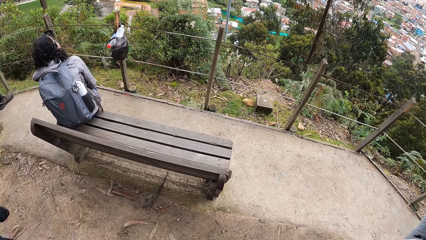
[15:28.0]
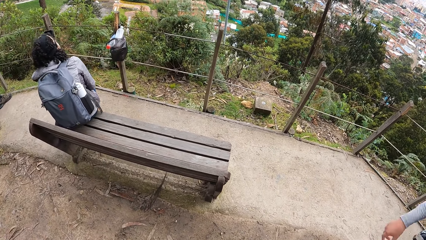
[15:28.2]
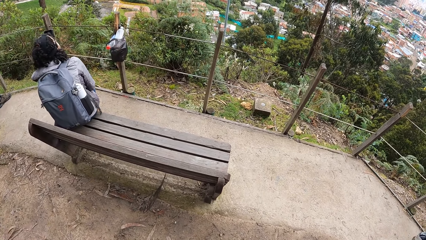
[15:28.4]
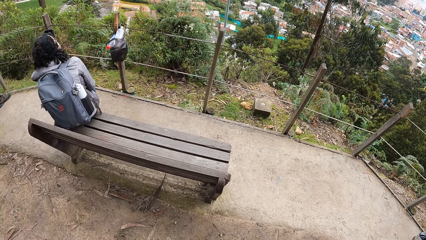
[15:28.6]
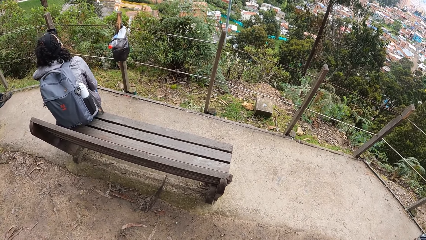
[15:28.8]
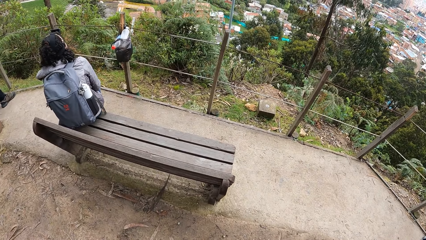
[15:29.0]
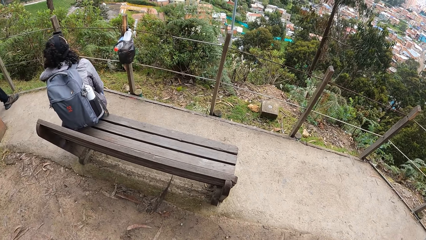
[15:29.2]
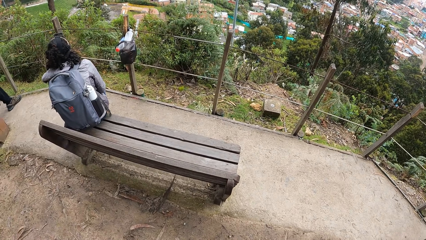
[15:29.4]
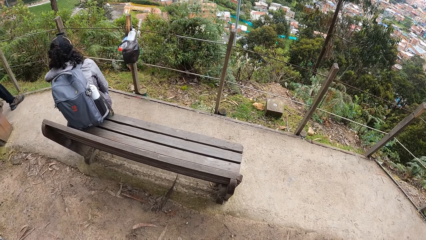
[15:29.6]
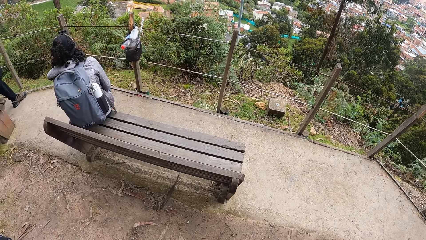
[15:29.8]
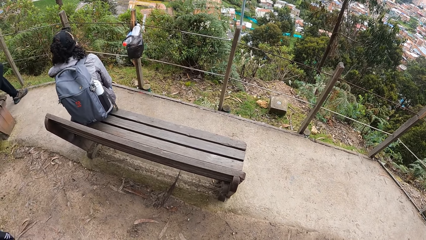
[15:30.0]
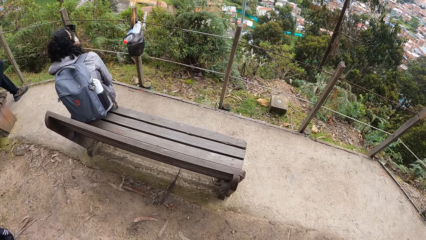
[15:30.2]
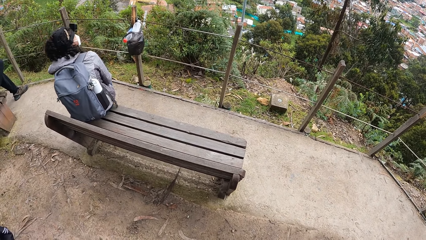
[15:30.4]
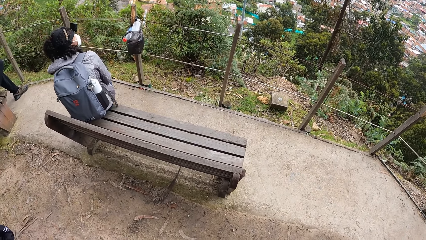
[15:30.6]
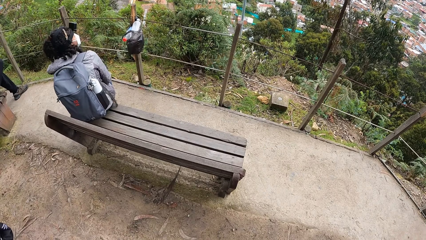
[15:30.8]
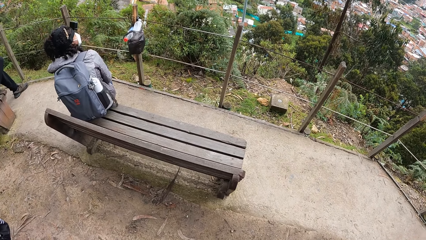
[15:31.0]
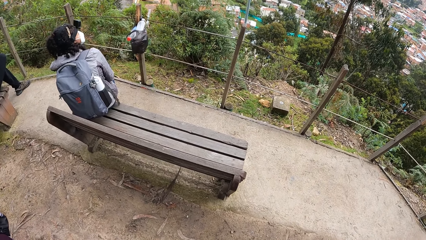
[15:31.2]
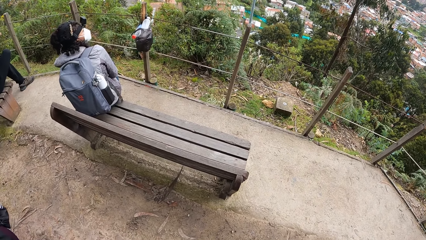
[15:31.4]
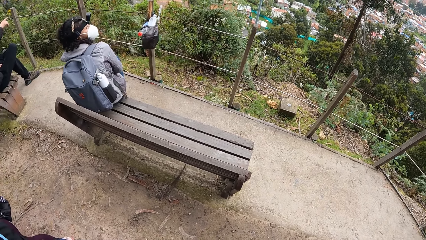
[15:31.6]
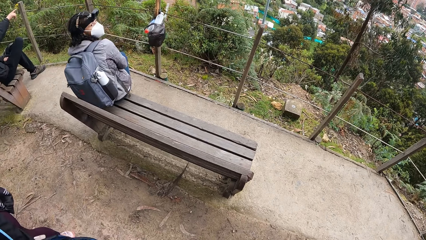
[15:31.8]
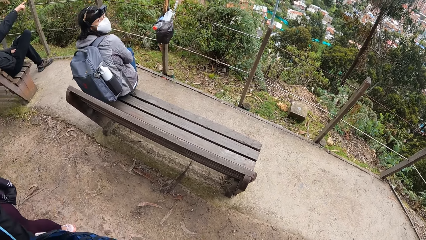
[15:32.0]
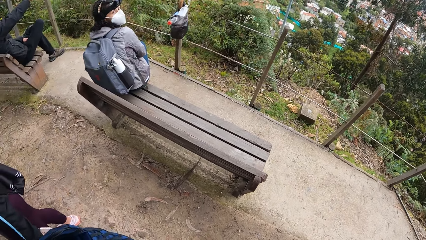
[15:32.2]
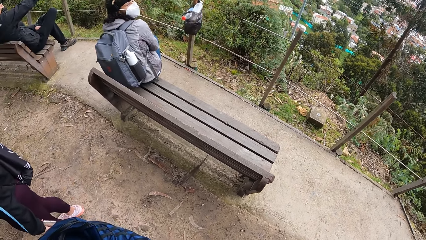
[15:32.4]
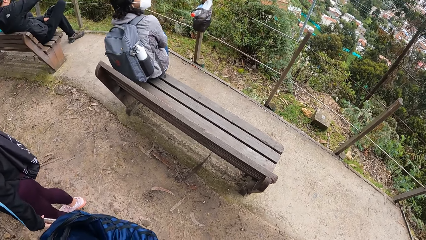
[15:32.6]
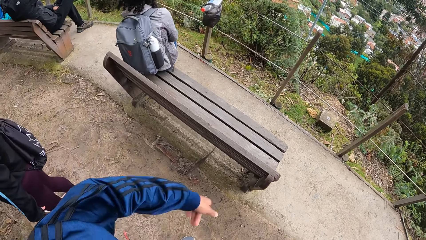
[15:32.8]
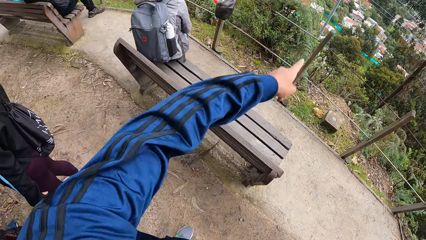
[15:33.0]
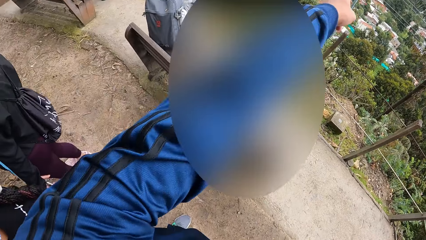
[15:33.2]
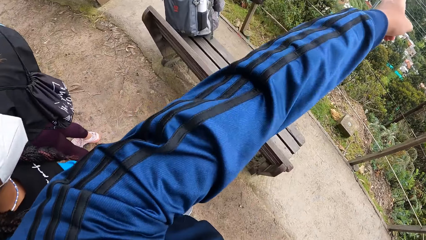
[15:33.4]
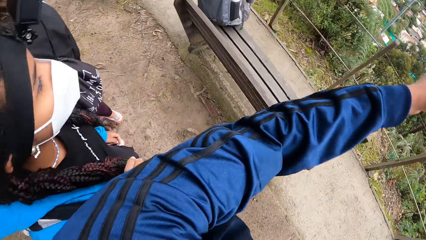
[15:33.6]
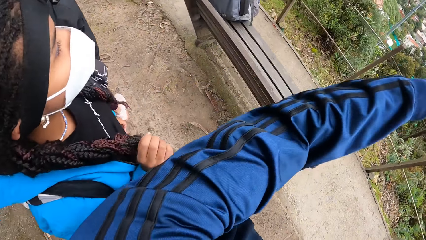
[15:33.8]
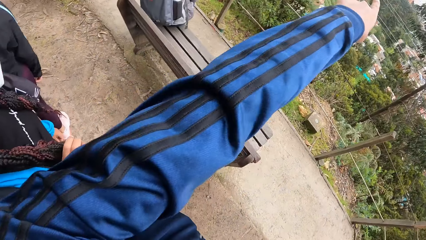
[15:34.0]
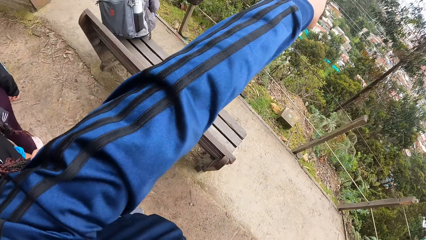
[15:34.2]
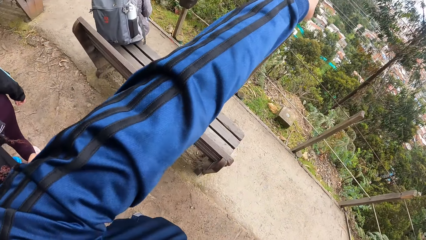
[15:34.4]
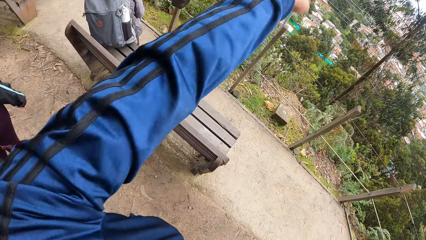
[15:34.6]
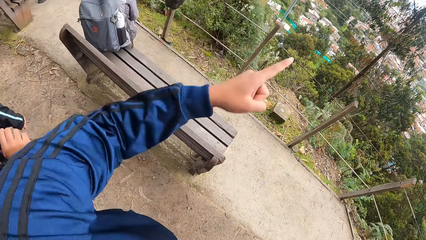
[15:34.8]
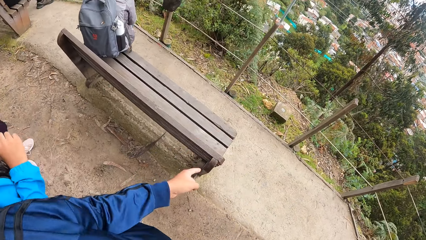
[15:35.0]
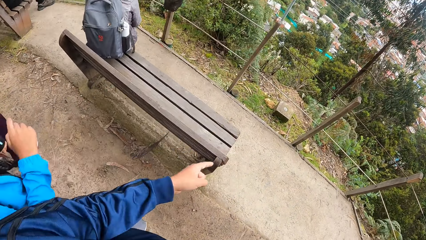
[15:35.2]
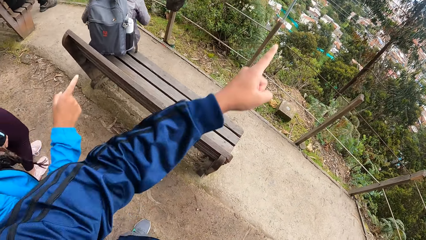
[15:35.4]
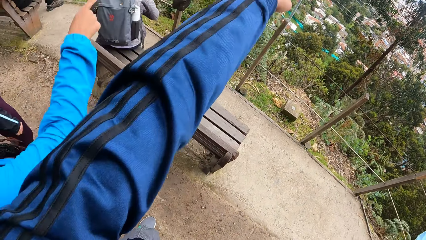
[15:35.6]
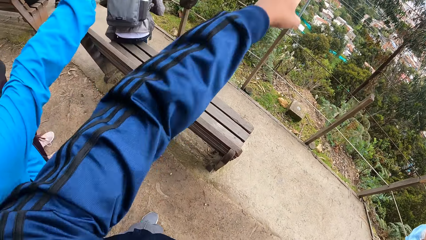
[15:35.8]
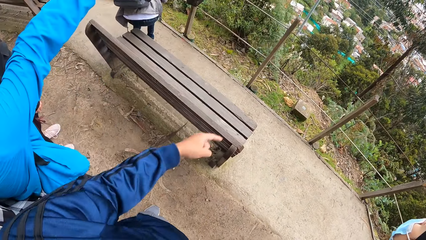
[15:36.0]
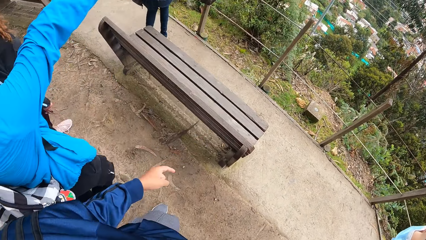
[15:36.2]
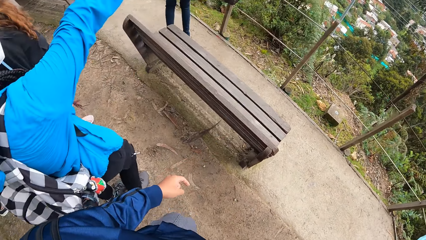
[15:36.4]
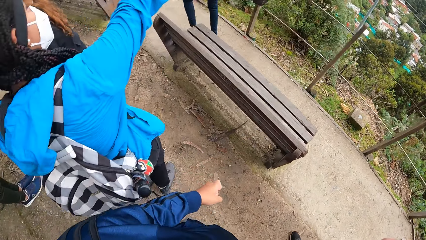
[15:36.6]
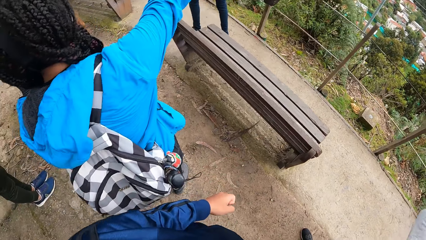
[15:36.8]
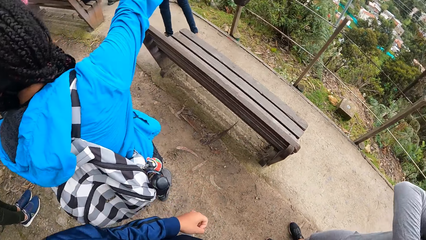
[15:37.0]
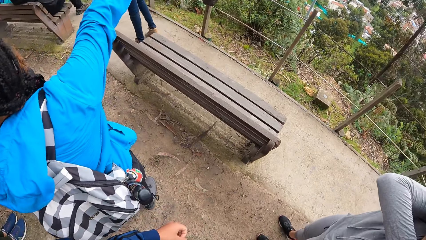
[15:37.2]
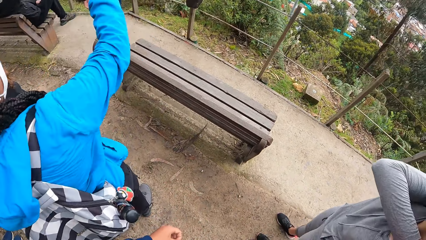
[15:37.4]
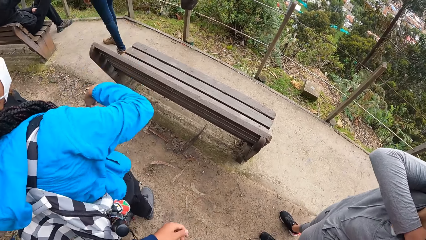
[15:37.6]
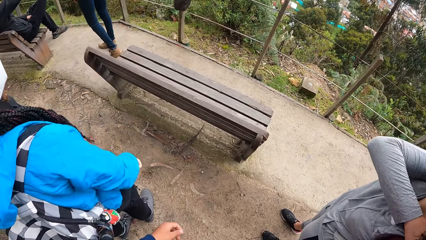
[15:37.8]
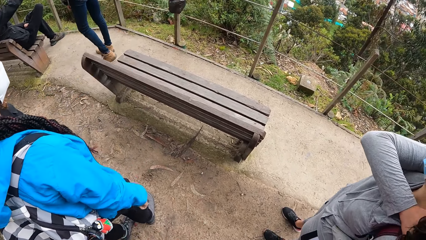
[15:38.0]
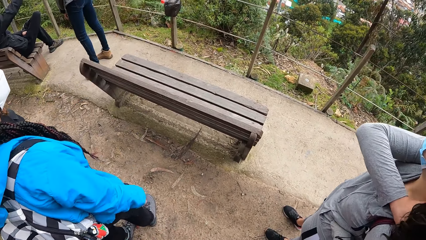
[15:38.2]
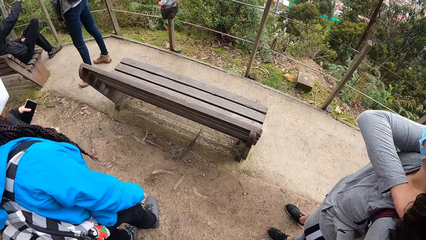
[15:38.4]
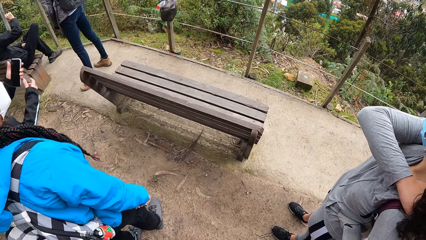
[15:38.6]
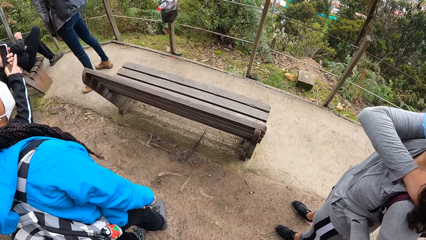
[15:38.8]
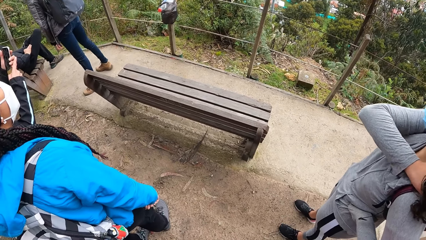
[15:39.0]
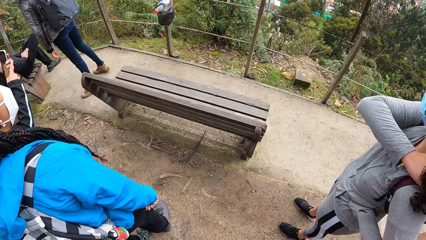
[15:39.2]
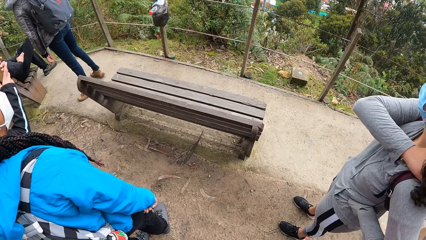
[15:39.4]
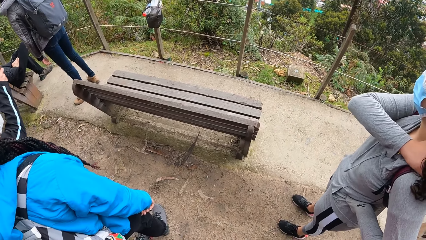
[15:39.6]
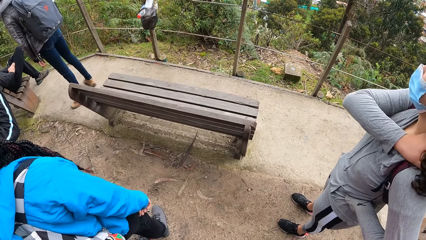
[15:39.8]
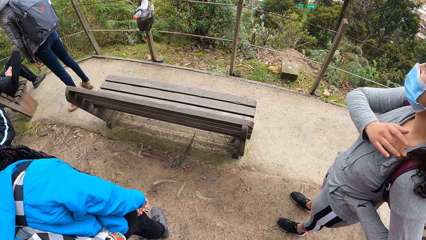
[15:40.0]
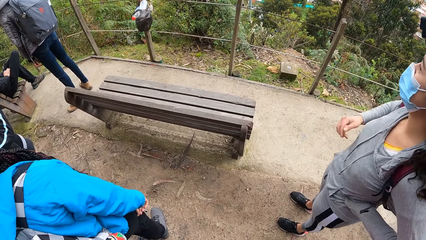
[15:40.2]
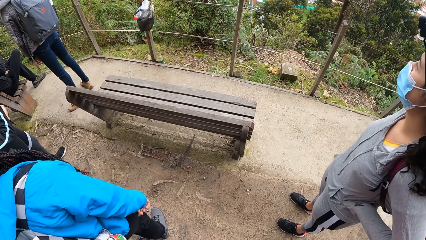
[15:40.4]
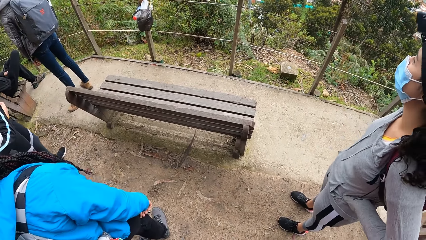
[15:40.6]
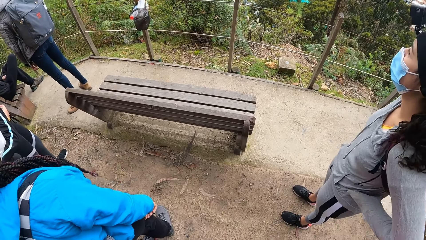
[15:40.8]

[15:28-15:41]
The camera wearer points with his left hand. He interacts with a woman. He raises his left hand upwards. Another woman points with her right hand. A third woman raises her right hand upward.

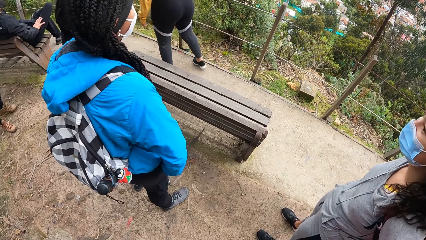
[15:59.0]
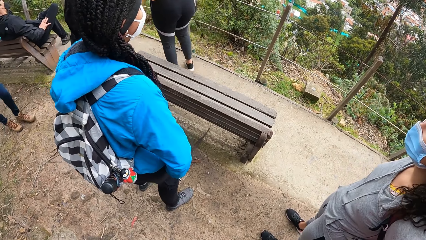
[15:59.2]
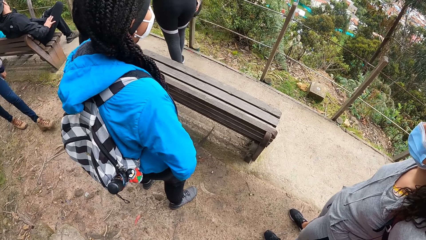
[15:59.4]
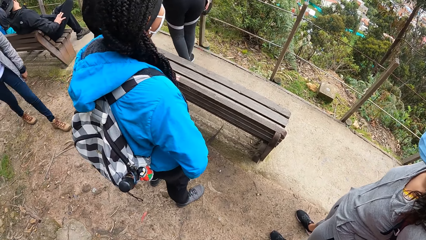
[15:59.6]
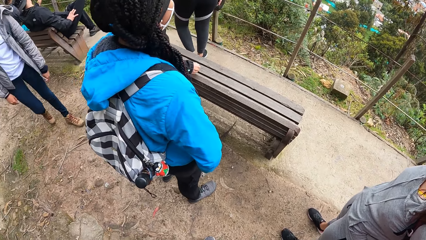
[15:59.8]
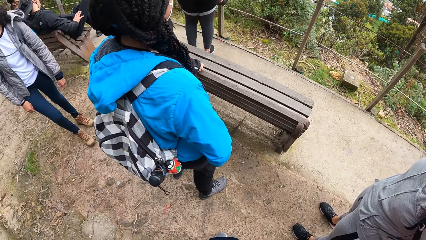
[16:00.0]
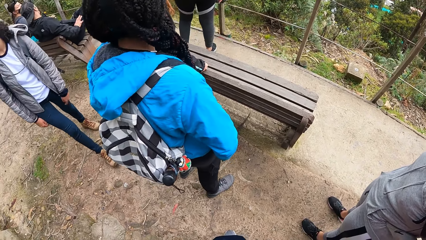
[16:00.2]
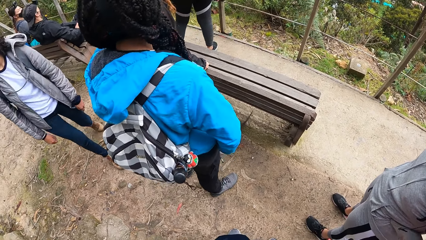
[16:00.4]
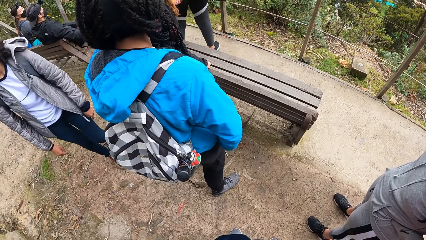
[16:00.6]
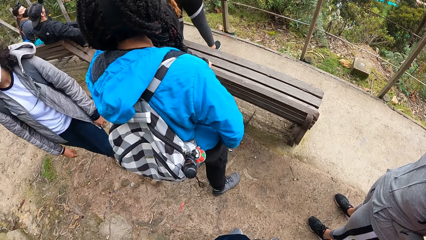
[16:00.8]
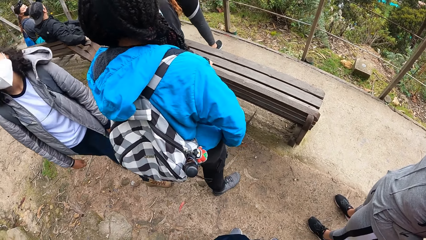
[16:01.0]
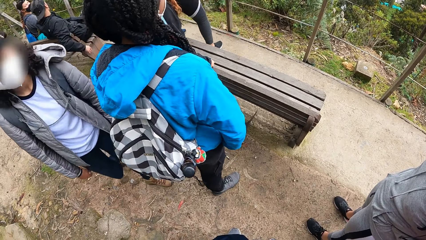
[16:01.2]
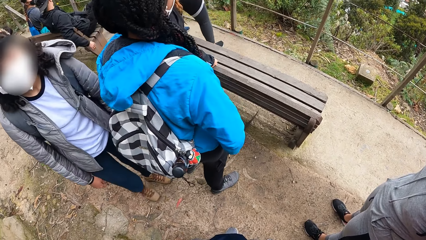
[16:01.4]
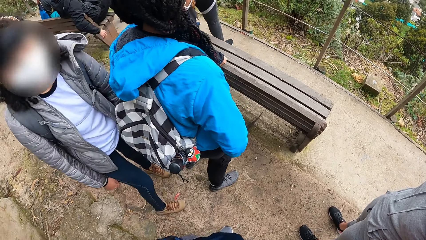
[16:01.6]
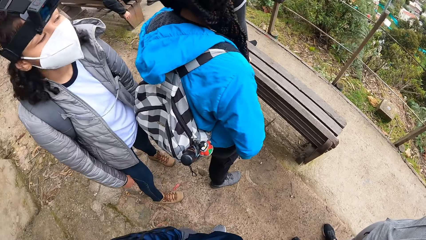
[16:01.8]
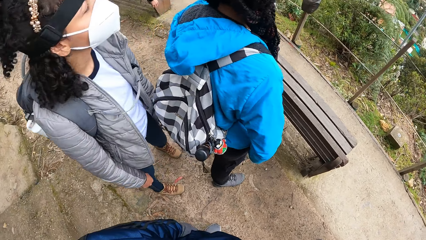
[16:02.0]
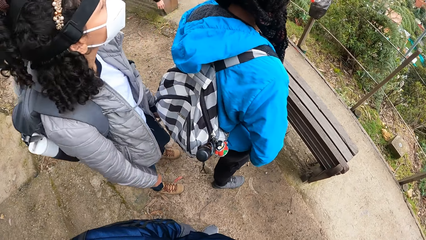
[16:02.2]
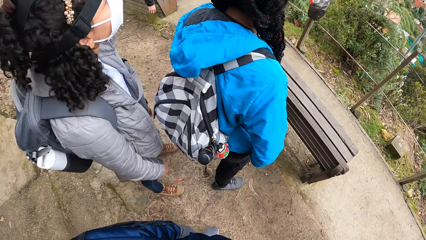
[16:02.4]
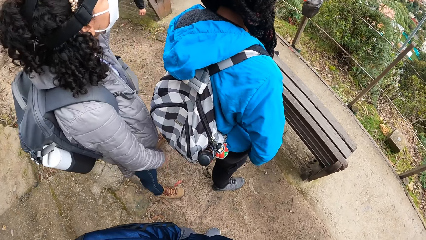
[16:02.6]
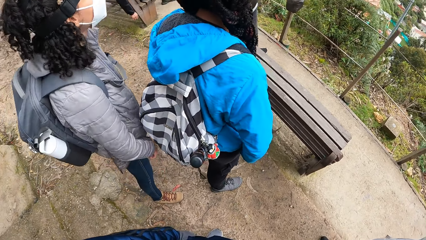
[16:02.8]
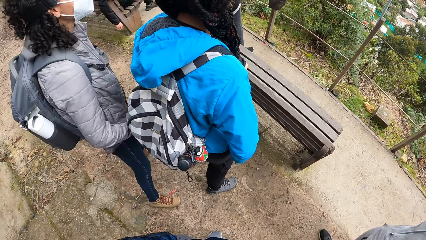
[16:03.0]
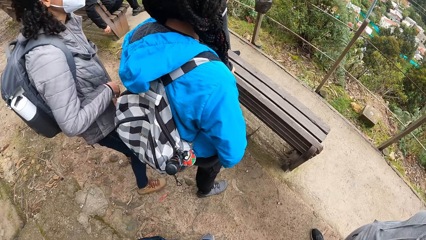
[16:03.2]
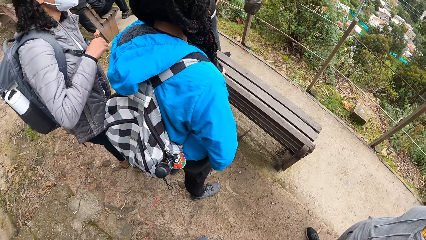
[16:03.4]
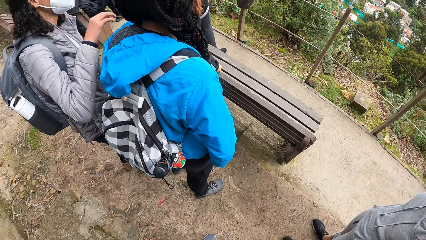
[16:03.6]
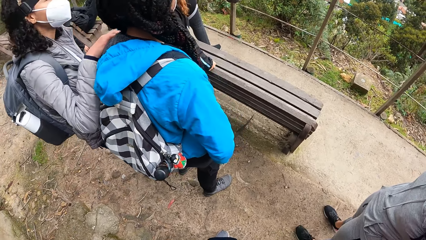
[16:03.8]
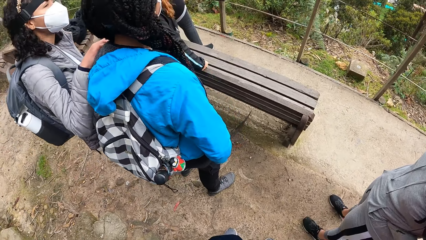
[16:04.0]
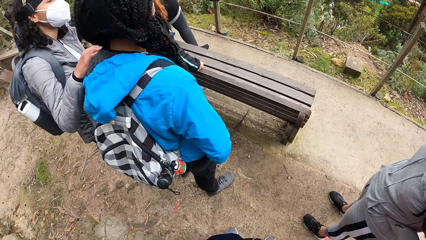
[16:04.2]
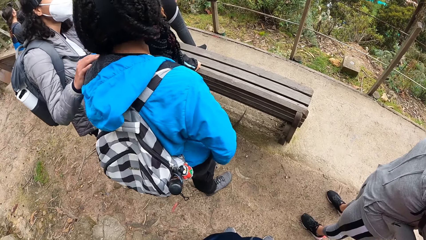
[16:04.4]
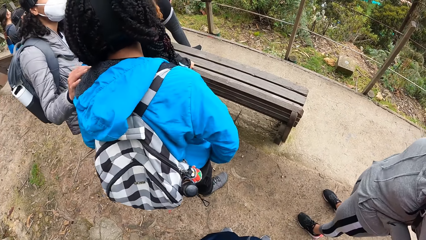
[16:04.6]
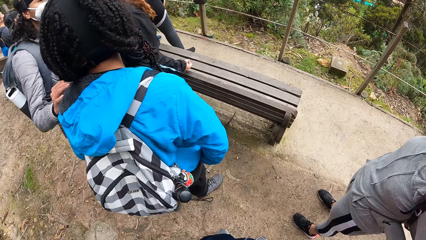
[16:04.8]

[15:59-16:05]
A woman approaches another woman. The first woman places her right hand on the shoulder of the other woman.
